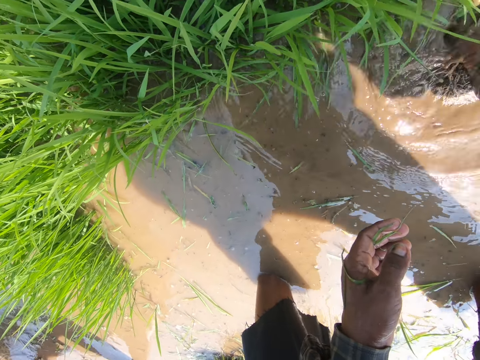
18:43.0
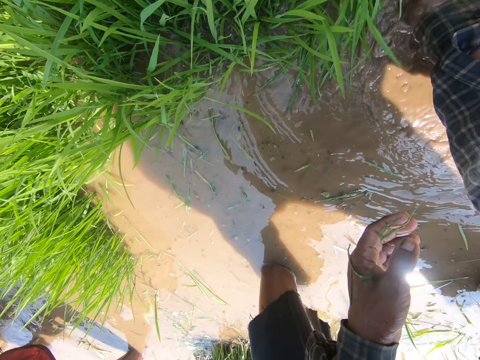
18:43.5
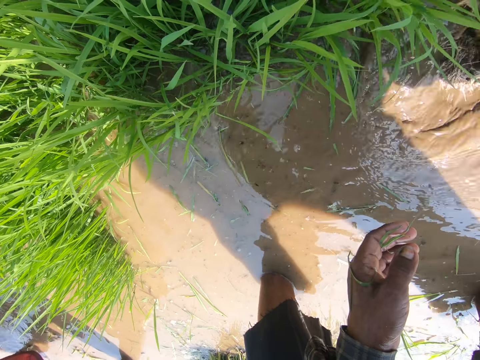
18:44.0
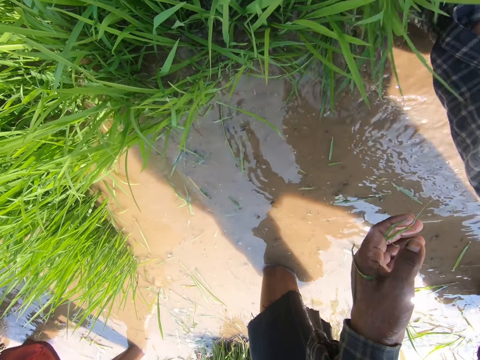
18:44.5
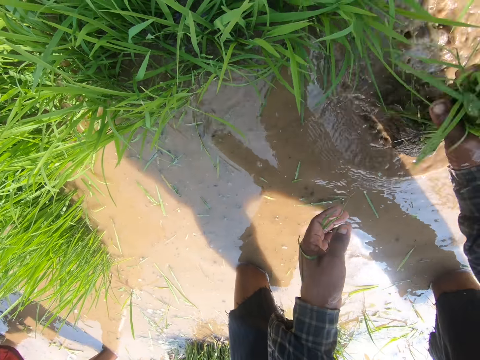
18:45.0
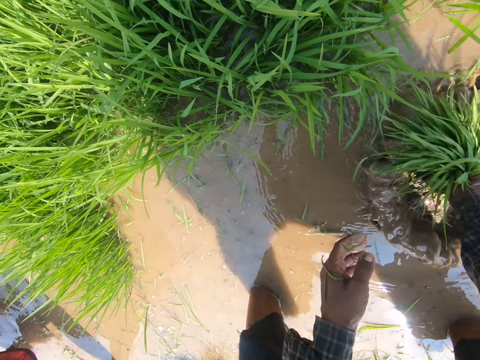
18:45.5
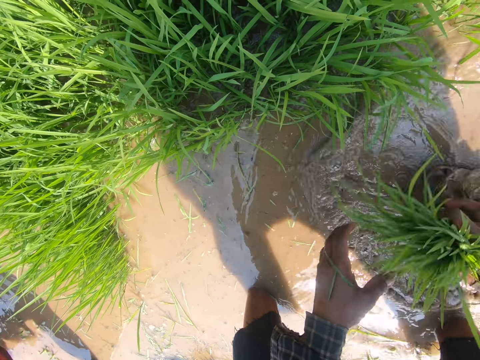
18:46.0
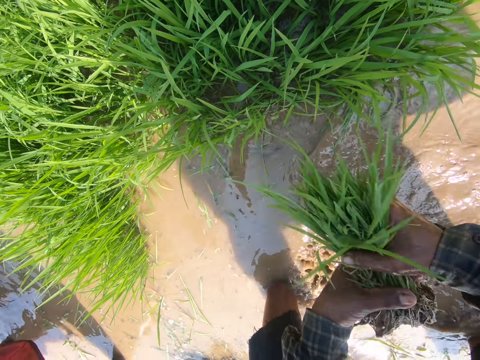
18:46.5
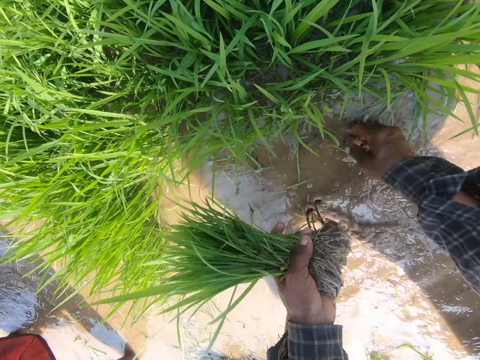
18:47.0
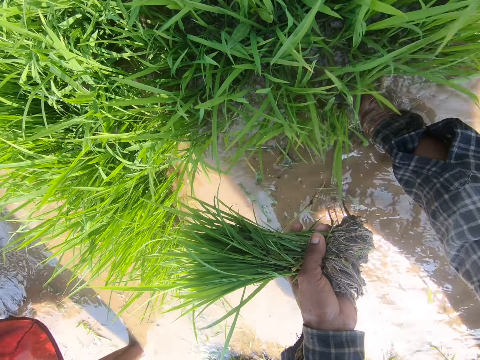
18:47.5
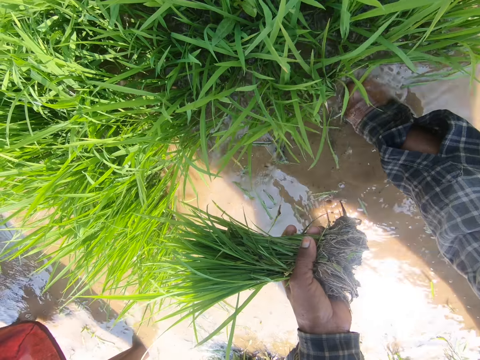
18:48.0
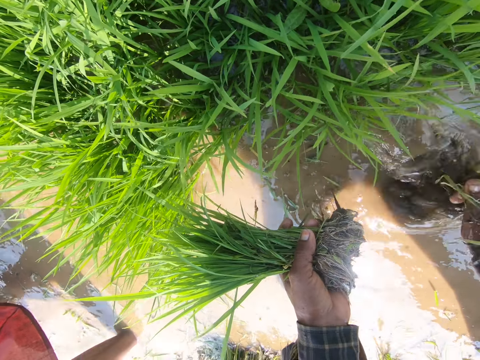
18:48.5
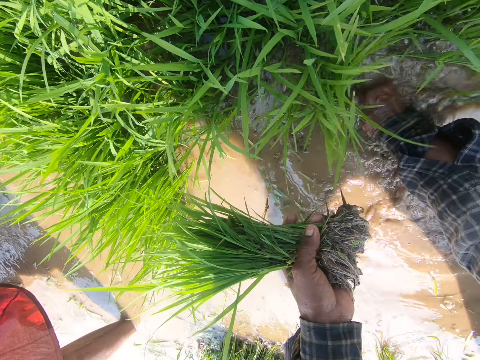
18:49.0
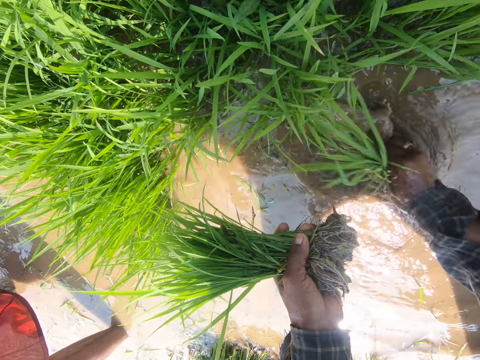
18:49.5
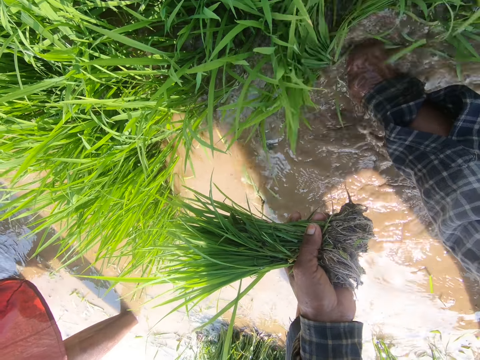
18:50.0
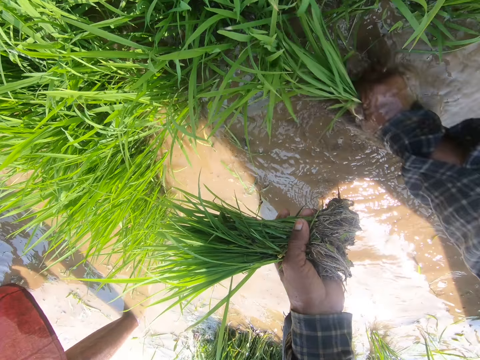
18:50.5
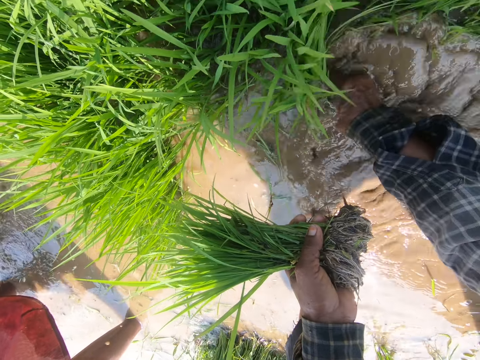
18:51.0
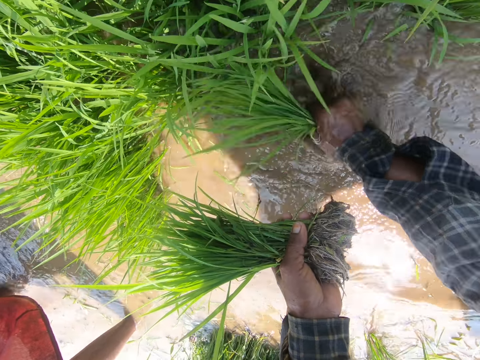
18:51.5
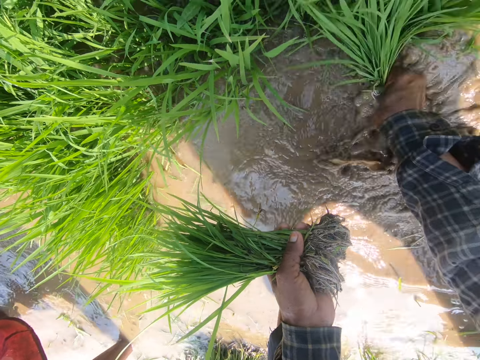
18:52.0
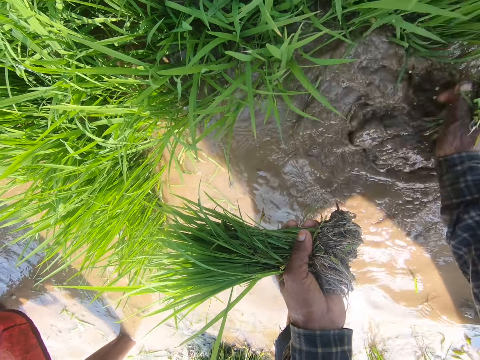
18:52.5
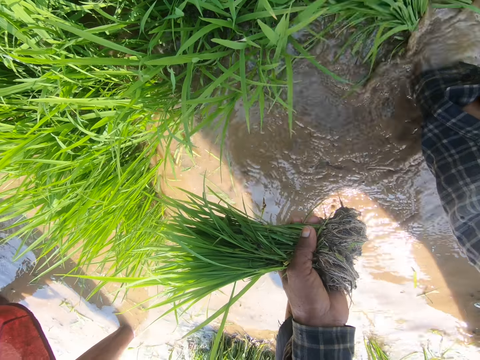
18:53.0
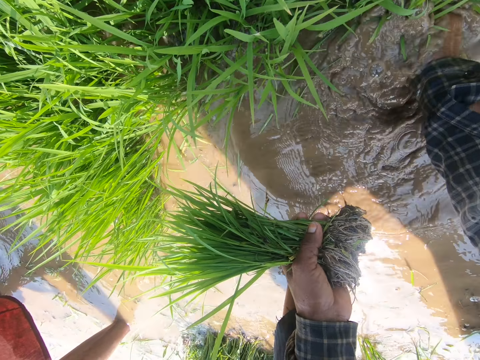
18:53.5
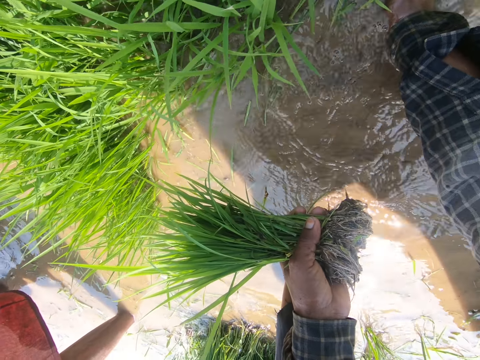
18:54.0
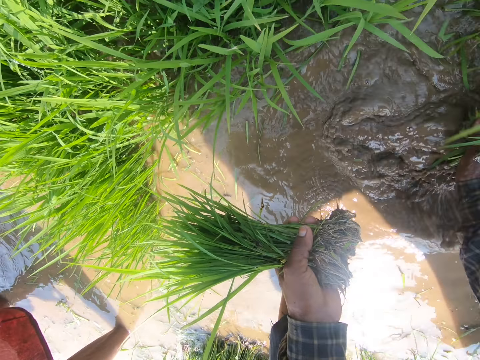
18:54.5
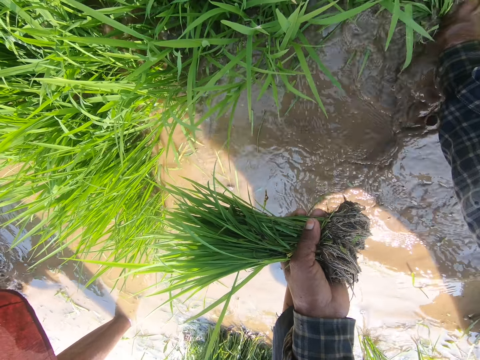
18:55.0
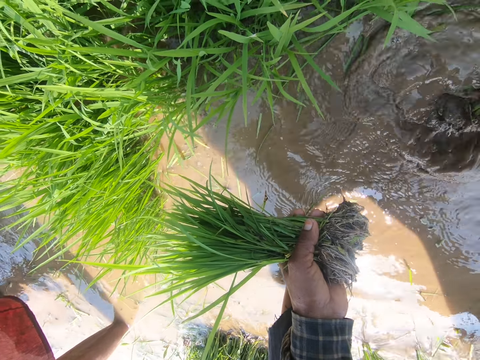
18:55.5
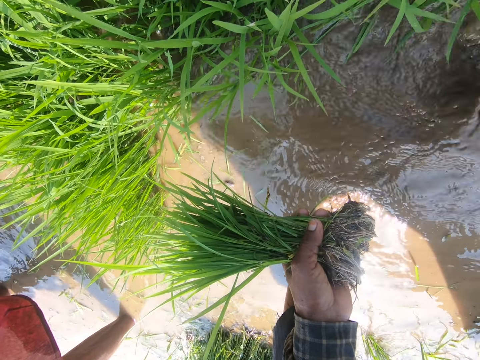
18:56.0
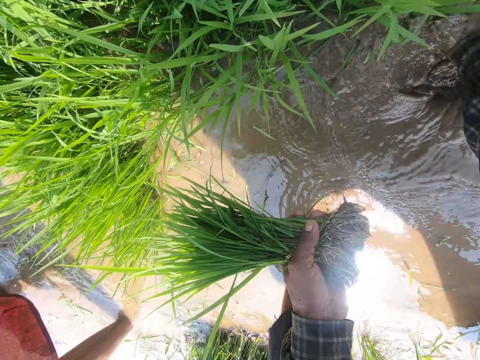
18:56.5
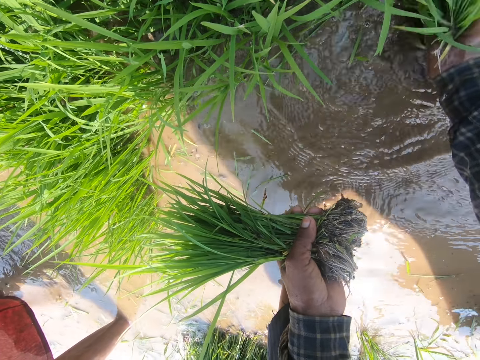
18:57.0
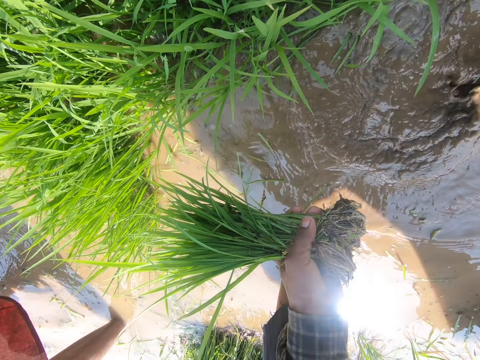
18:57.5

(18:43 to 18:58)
The camera wearer adjusts the plants in the water. They hold the plants with the other hand. They uproot the plants. They collect rice seedlings.

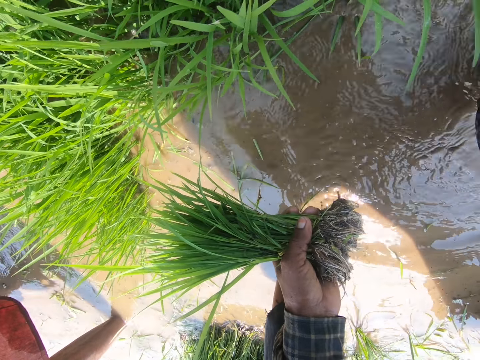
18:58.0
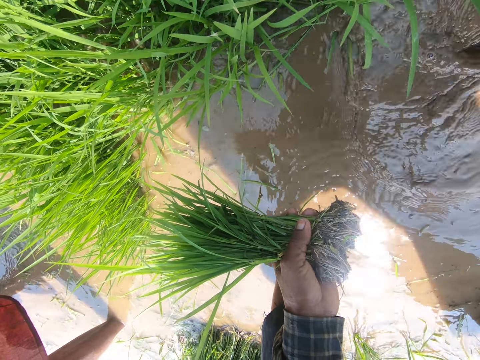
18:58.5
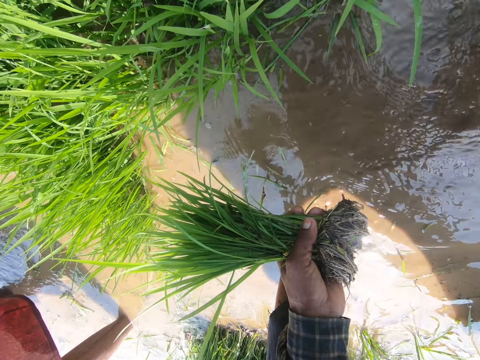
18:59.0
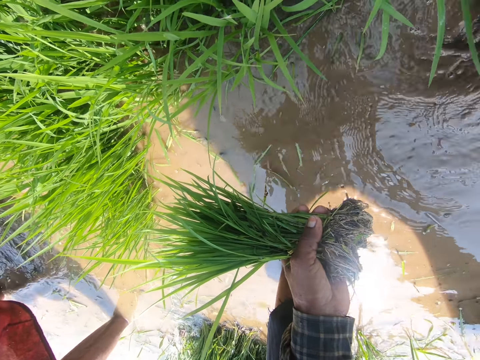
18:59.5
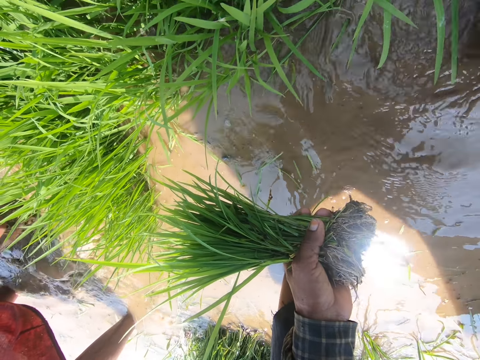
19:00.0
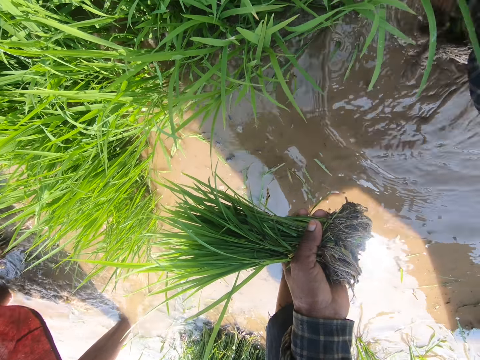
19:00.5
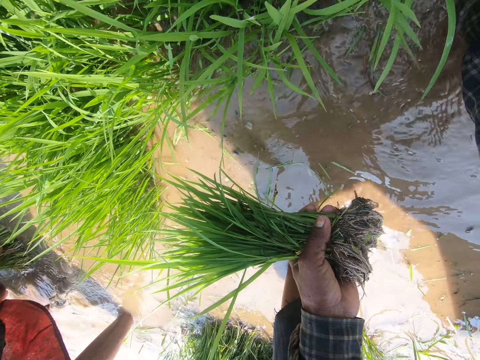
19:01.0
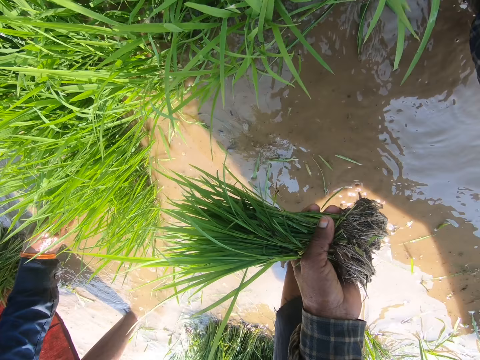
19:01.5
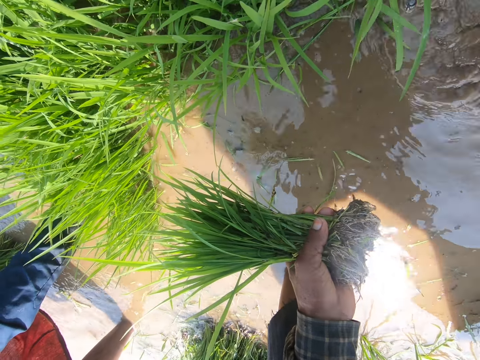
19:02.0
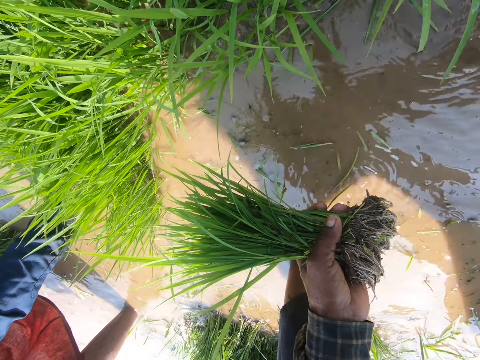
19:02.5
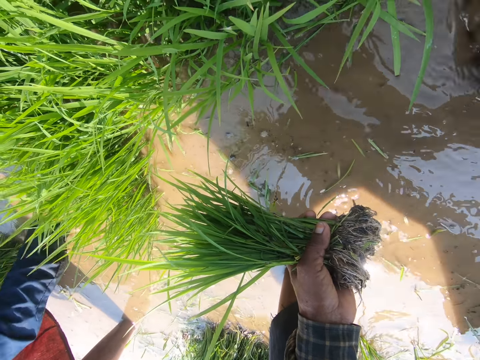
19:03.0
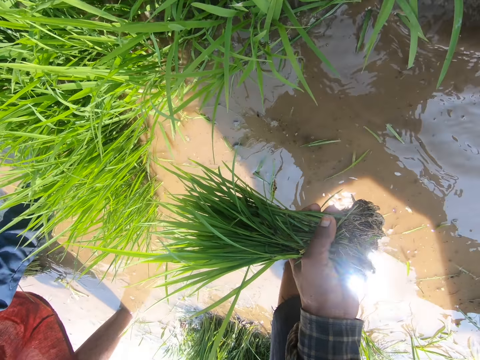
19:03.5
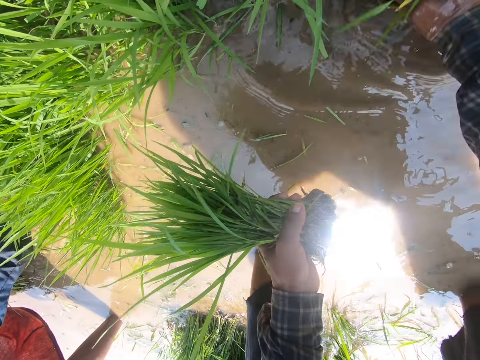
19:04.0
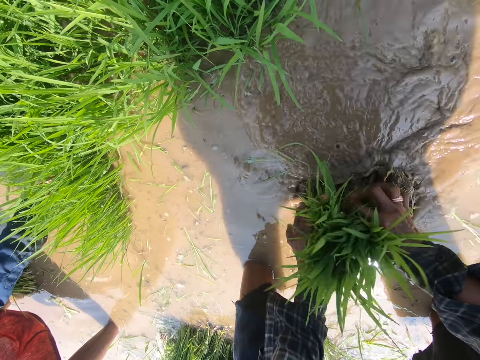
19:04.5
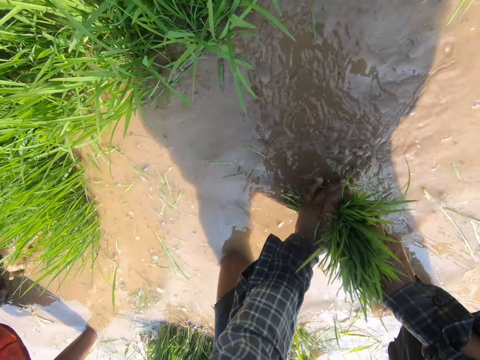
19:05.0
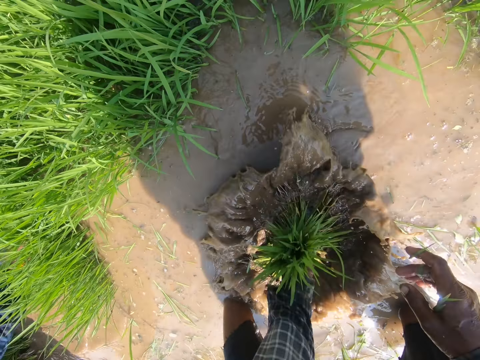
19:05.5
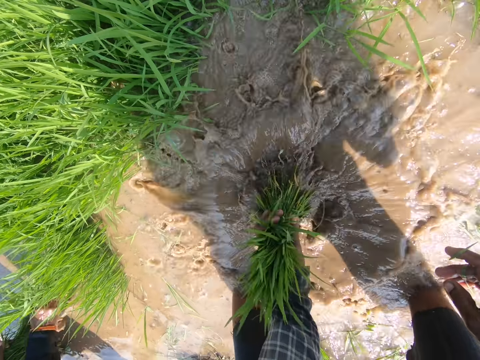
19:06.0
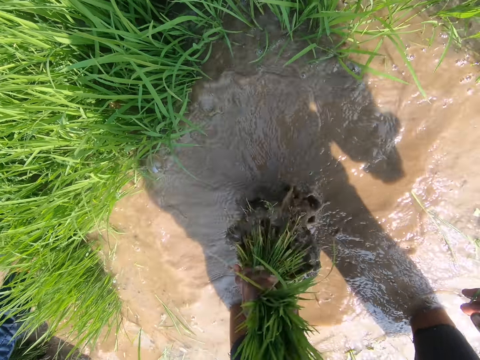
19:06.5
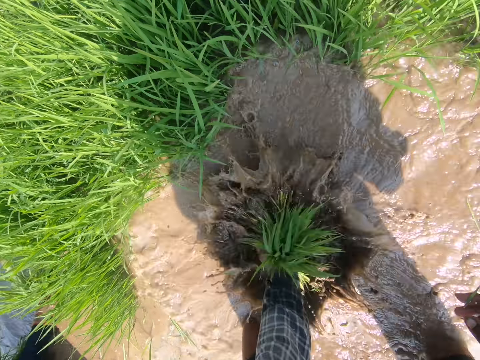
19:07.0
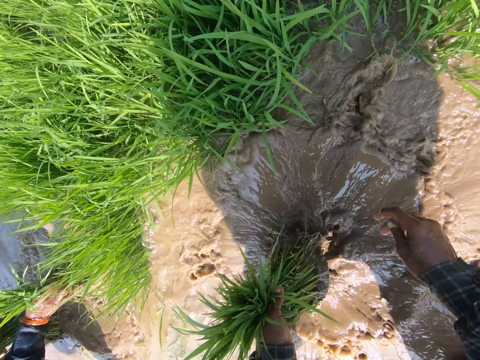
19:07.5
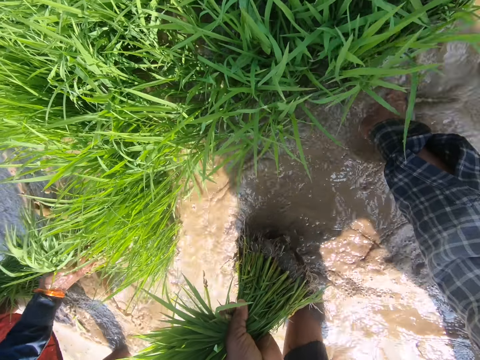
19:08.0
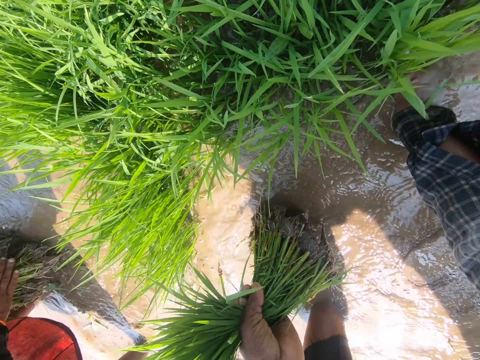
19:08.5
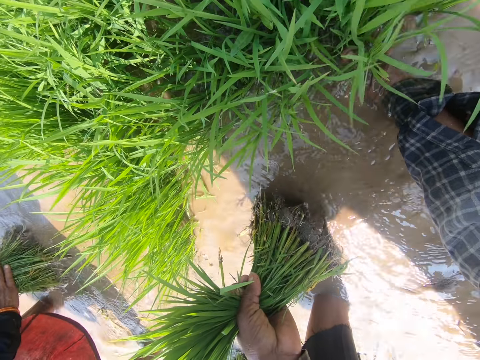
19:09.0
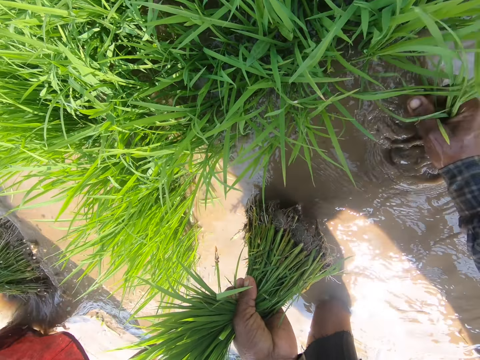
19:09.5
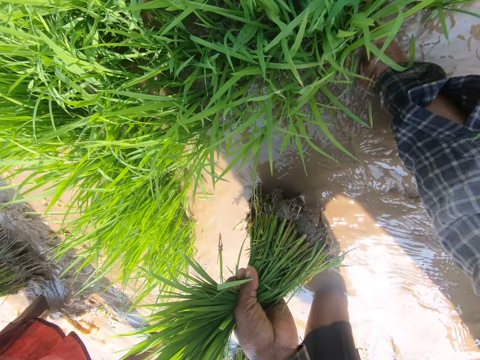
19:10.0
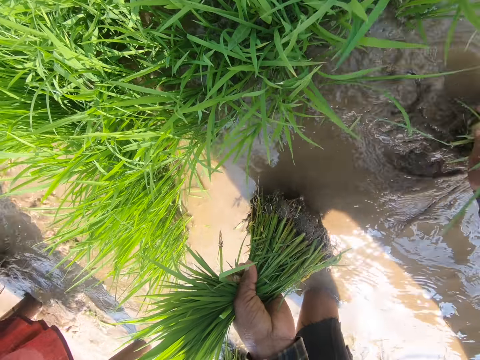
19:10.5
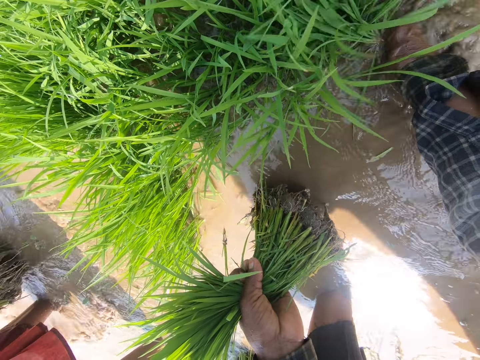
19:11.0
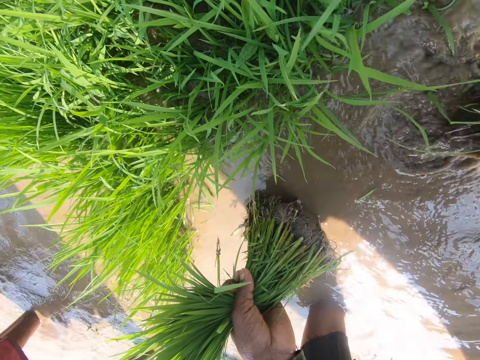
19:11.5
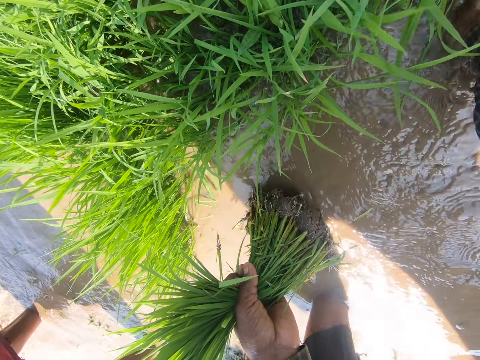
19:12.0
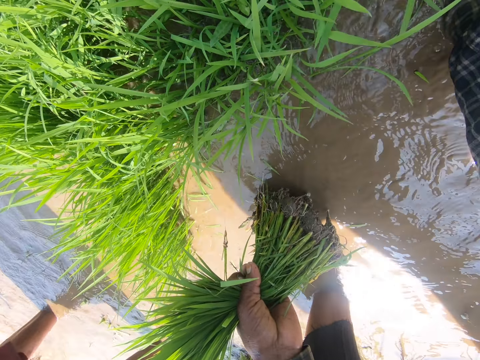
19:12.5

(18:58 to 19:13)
The camera wearer holds the plants together with the other hand. They adjust the plants in the water. They uproot the plants.
